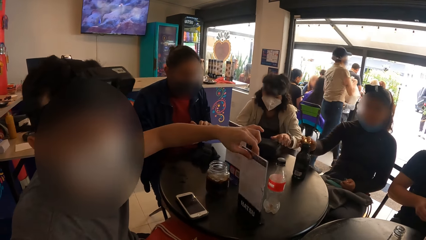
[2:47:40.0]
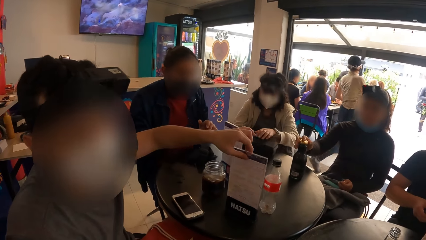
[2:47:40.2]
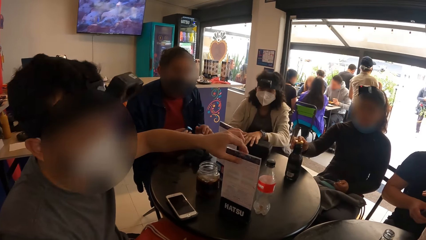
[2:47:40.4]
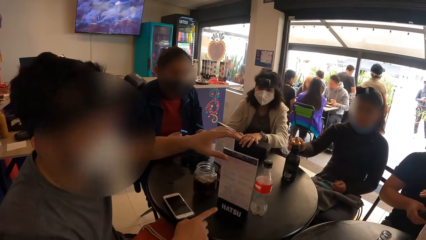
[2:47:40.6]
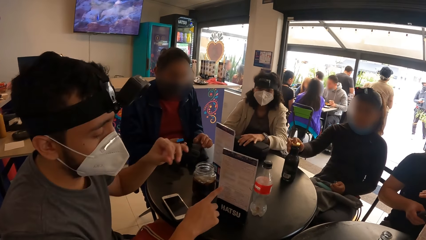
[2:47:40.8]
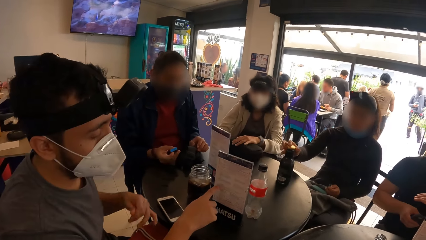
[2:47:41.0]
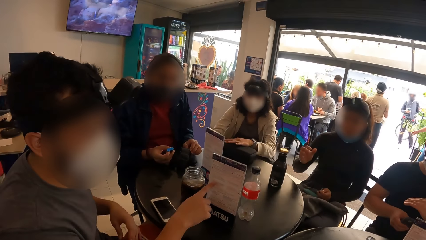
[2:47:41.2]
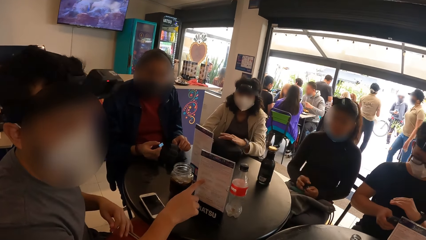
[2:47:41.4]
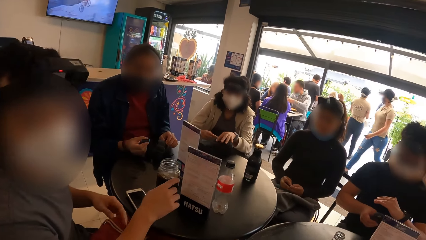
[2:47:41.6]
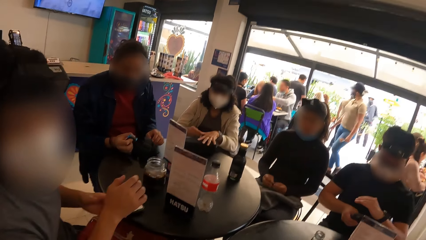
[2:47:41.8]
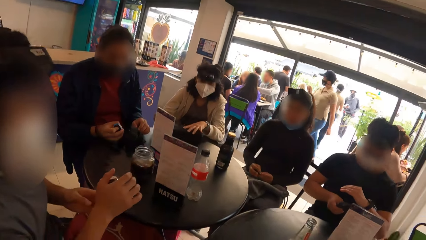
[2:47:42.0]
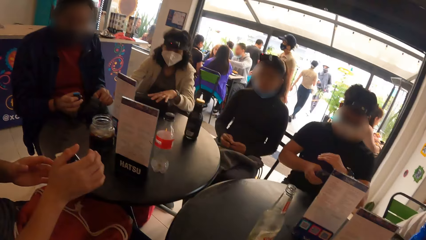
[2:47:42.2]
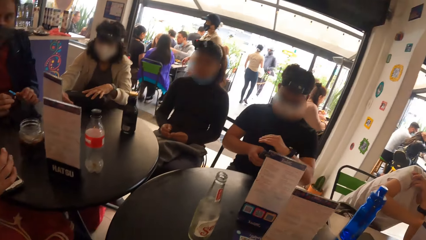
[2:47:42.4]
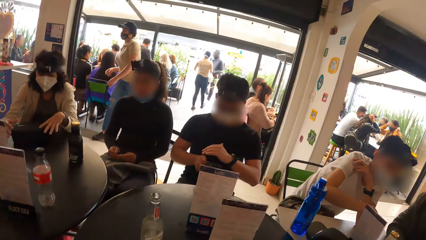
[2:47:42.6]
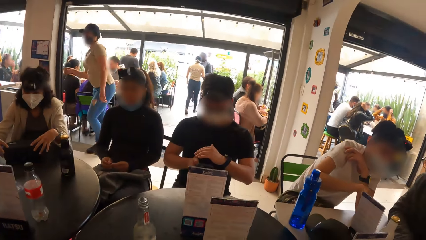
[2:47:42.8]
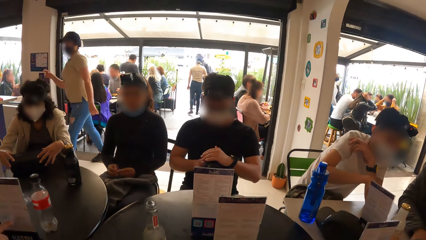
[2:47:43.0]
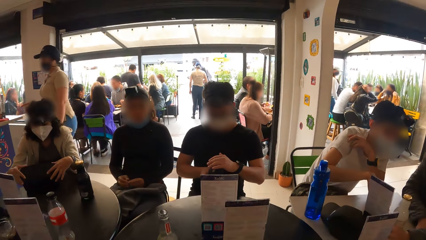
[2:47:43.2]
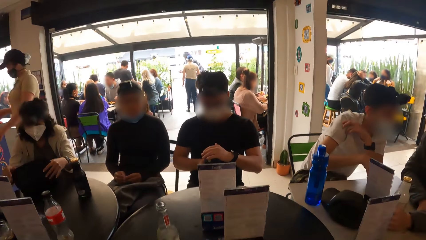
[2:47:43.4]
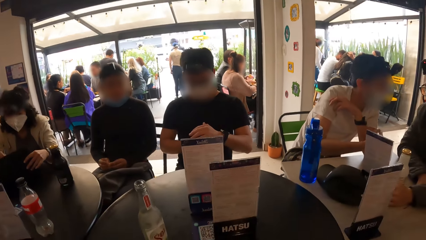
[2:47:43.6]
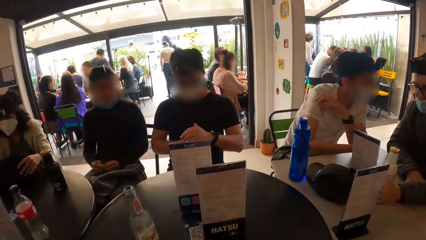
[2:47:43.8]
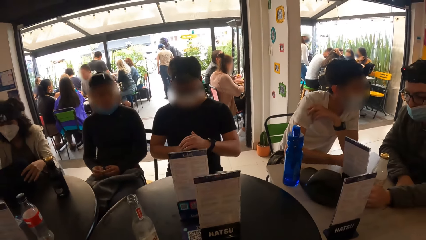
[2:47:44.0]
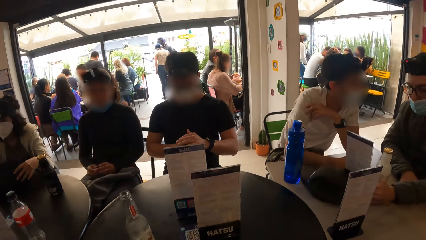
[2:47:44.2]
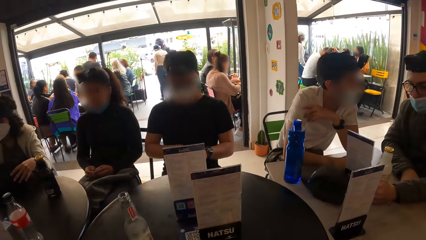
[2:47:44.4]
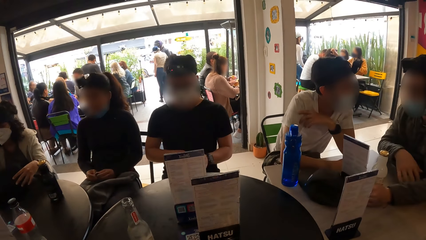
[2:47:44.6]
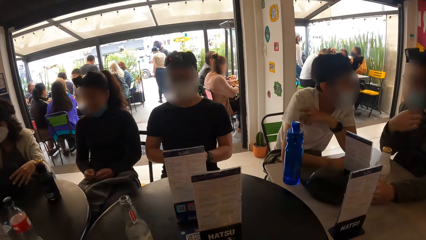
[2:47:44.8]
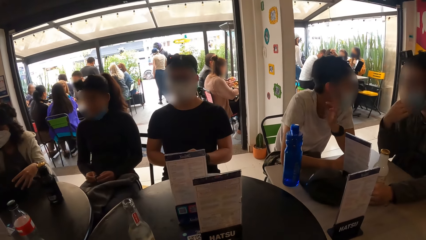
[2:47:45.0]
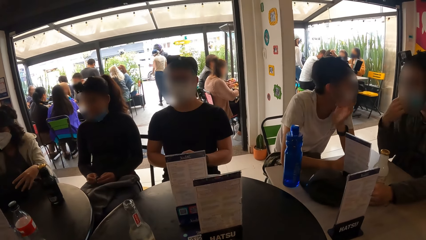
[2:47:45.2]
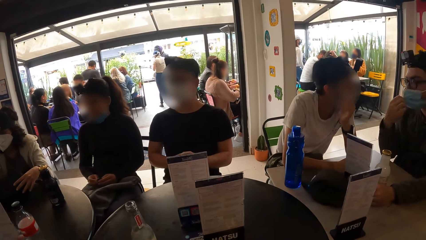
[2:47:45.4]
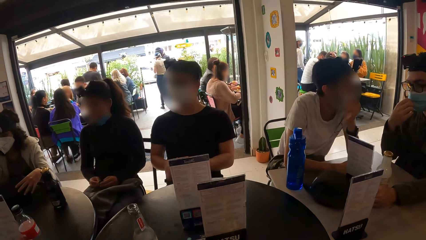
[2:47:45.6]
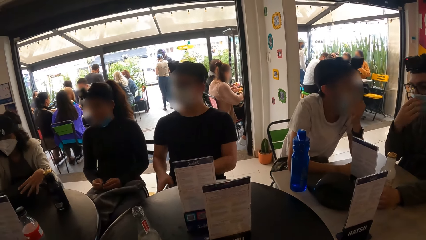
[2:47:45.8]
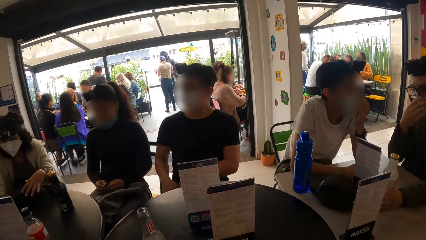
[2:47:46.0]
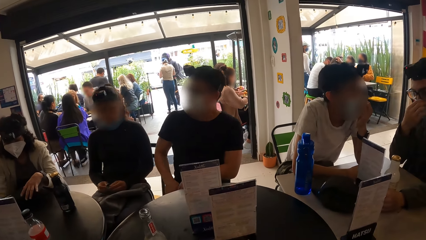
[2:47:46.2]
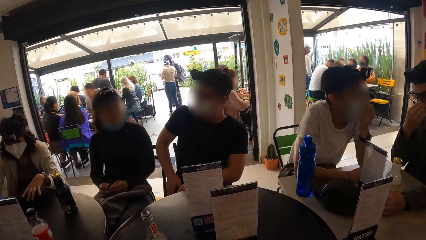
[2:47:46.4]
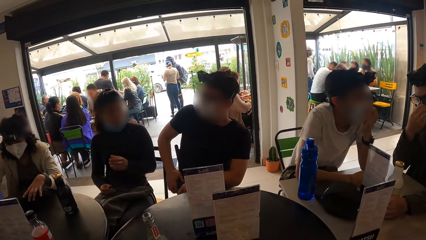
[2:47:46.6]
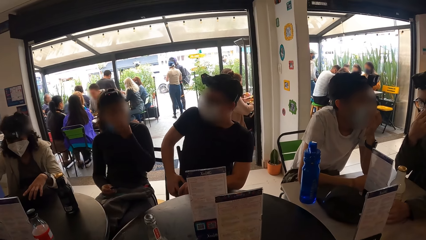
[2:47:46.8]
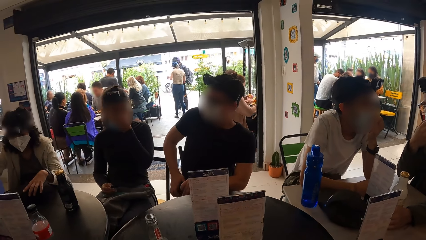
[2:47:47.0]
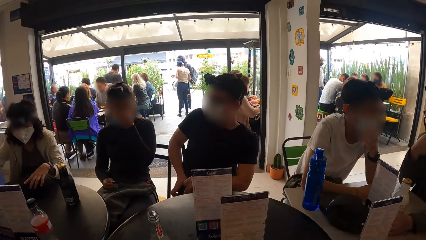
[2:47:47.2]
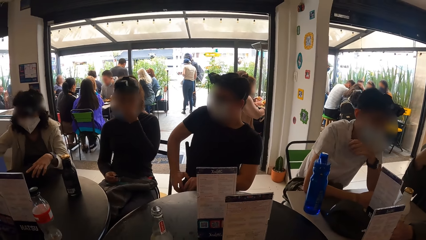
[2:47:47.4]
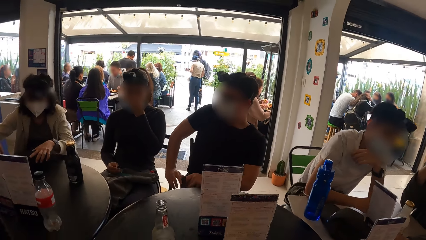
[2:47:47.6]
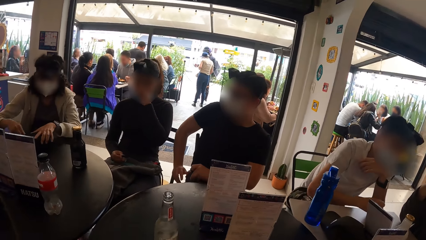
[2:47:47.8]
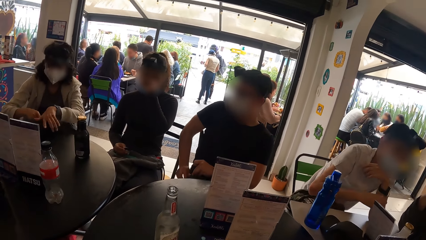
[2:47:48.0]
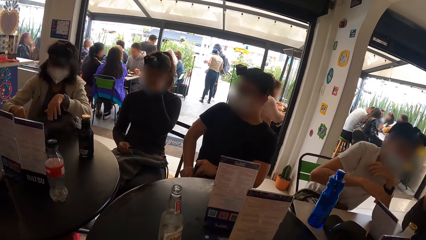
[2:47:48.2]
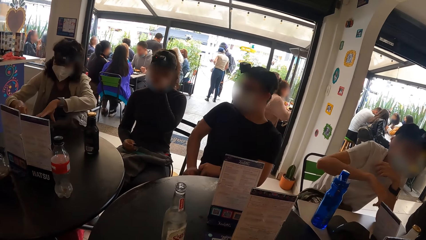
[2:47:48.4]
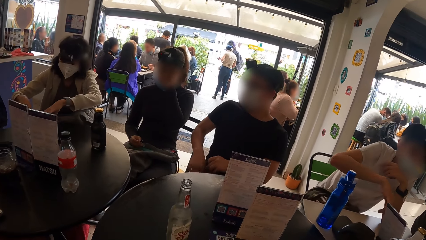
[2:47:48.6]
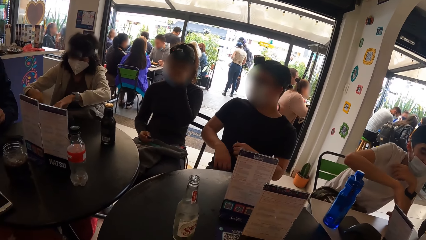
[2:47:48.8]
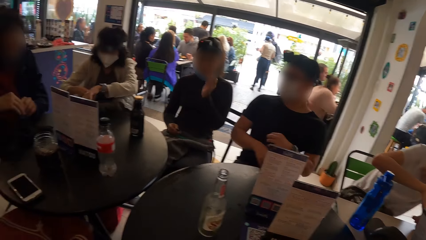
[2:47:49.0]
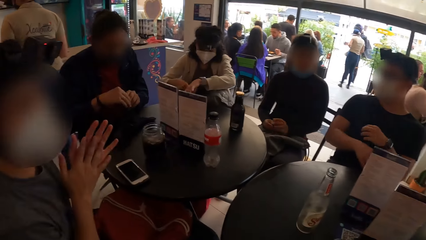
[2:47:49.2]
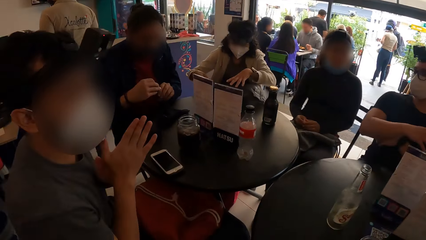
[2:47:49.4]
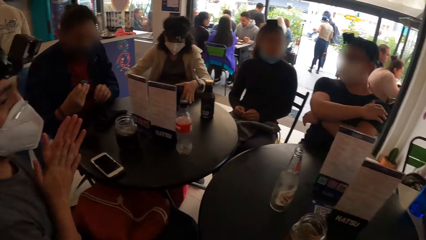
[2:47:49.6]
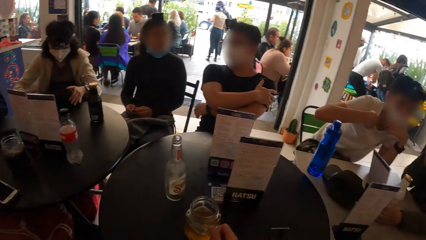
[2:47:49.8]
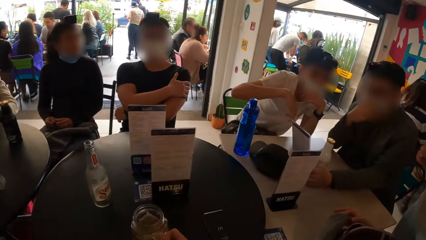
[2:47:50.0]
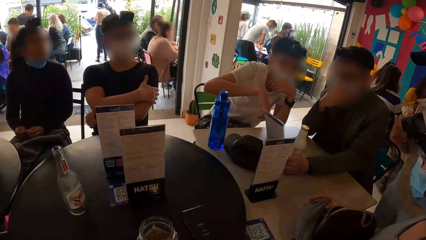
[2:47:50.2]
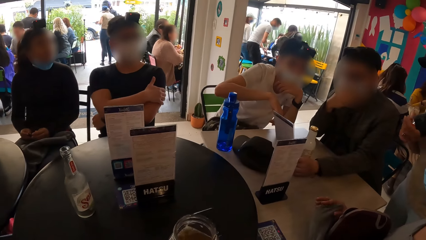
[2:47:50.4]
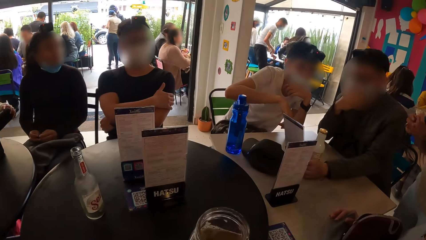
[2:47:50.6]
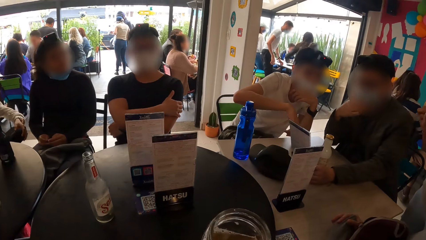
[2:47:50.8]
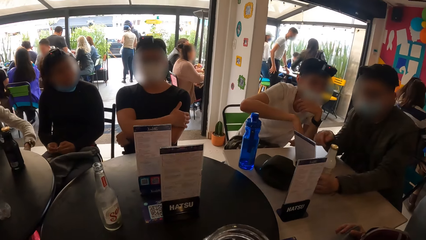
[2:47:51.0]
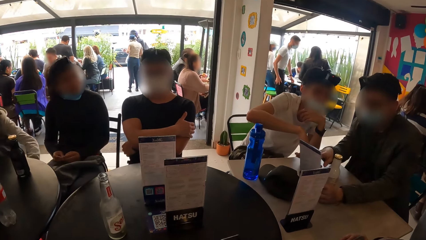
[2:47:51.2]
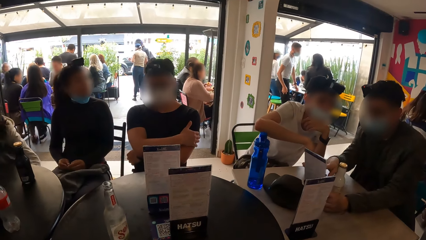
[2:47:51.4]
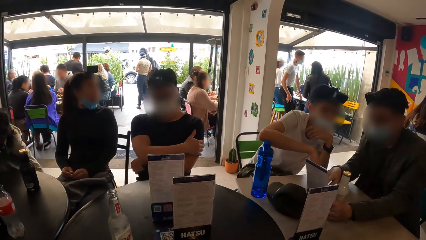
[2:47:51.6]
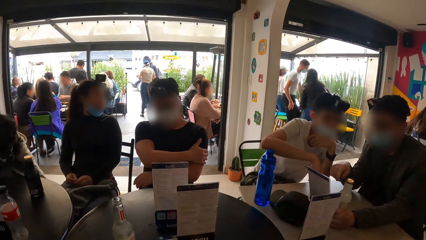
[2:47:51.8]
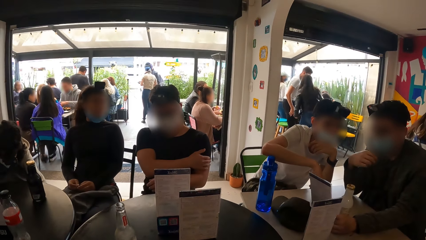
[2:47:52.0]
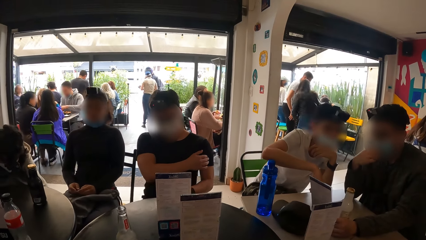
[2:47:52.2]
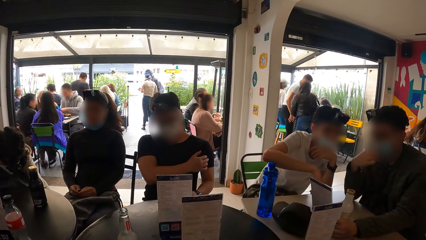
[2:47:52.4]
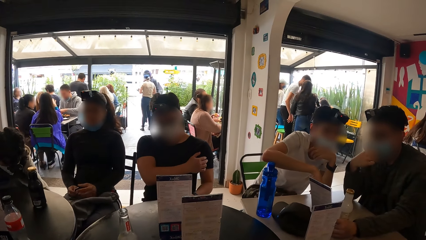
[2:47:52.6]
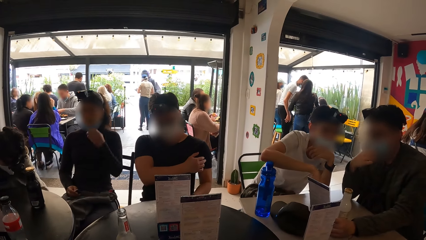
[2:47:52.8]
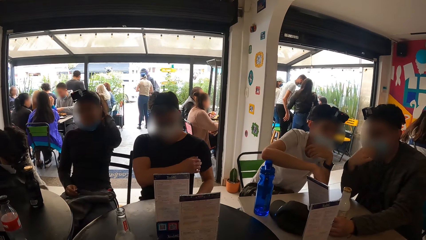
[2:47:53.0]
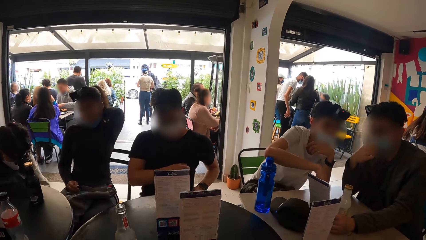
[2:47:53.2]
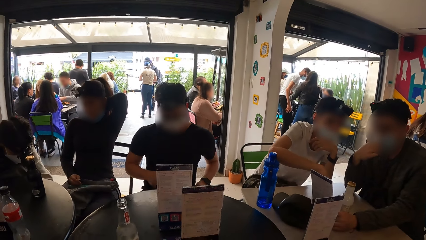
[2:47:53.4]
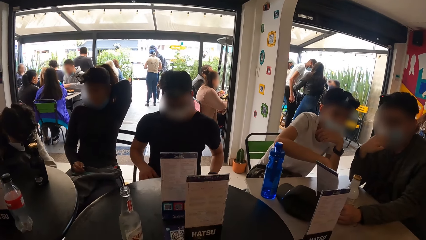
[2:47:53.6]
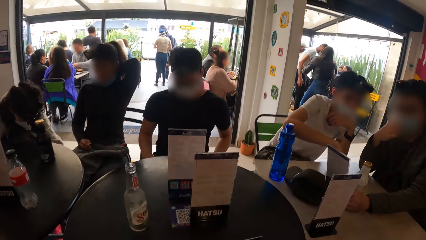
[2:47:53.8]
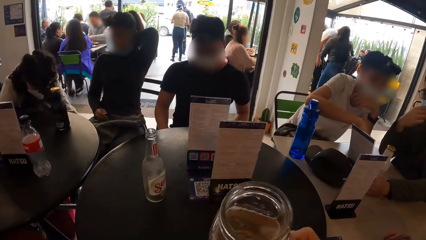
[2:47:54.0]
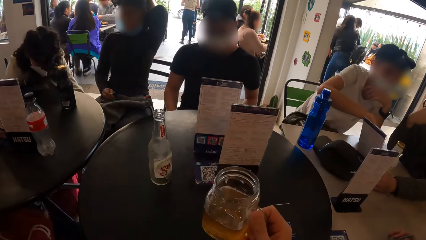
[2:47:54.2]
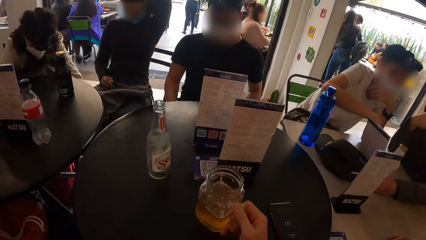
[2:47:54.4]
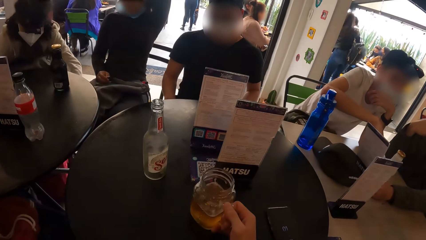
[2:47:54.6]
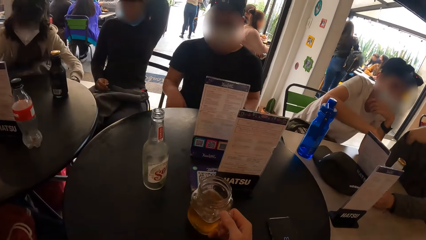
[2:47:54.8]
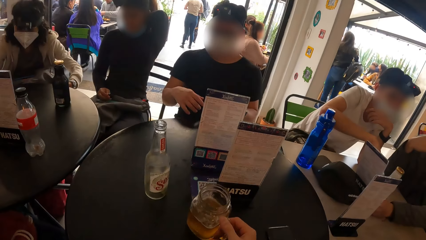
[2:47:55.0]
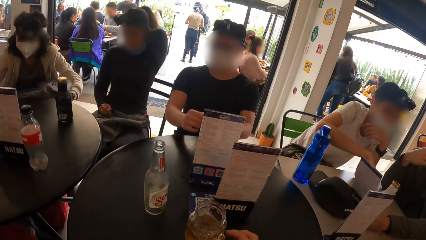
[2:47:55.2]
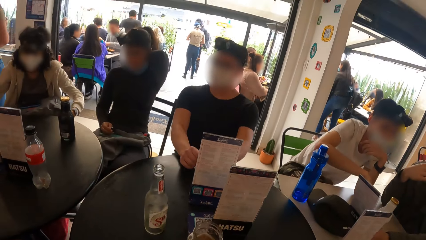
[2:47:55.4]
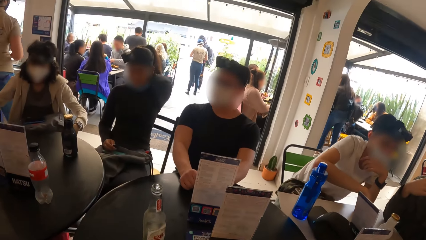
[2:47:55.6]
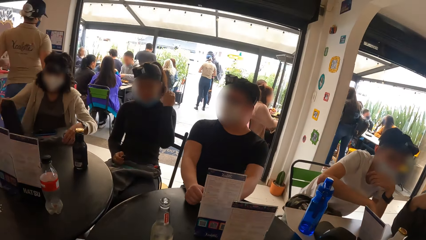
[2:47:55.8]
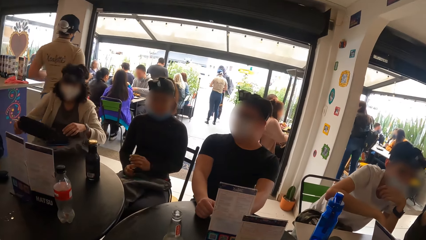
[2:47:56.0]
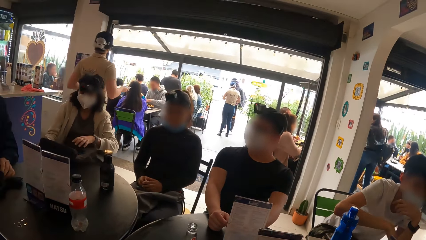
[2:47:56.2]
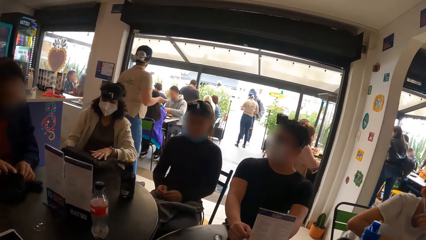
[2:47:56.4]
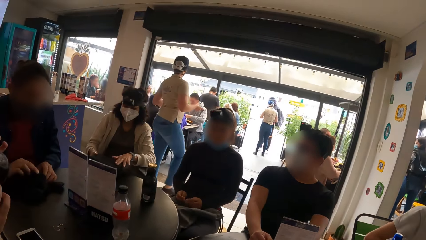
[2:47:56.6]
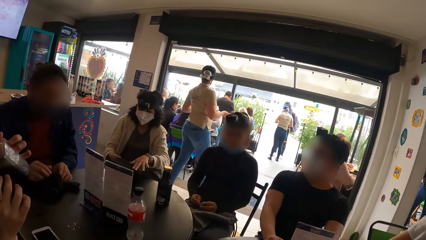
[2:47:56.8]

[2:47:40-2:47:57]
The camera wearer looks around the room. A man claps his hands. The camera wearer picks up the cup from the table with his right hand. He drops the cup on the table with his right hand.
